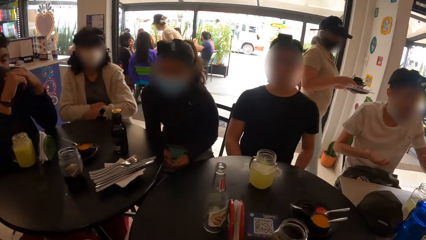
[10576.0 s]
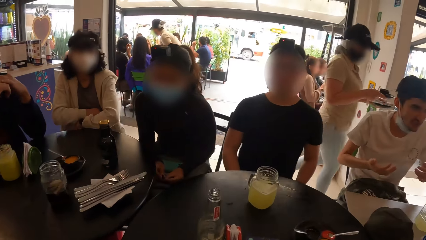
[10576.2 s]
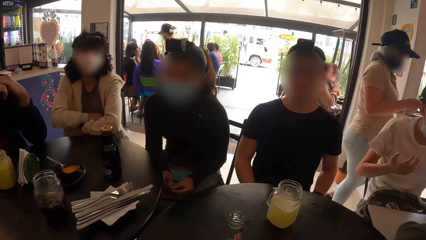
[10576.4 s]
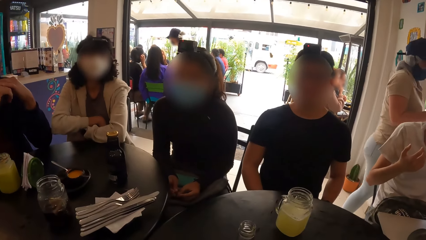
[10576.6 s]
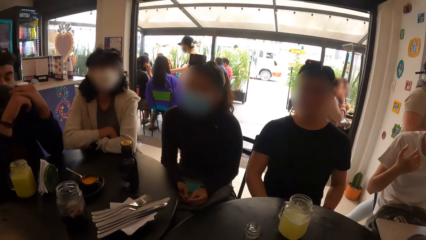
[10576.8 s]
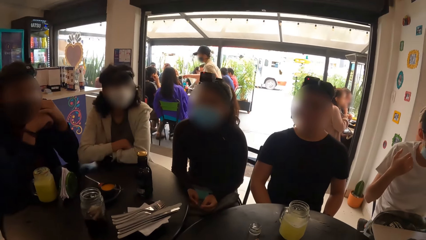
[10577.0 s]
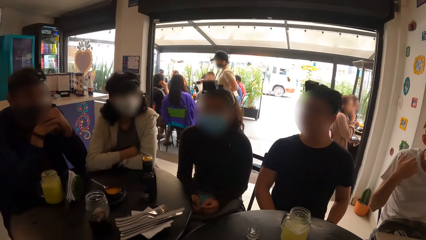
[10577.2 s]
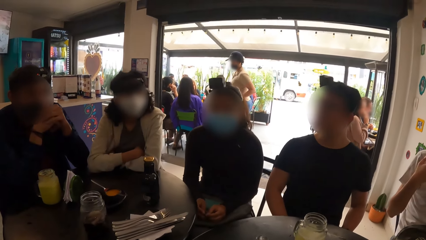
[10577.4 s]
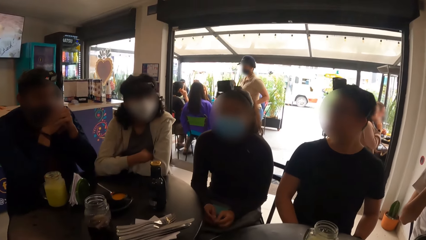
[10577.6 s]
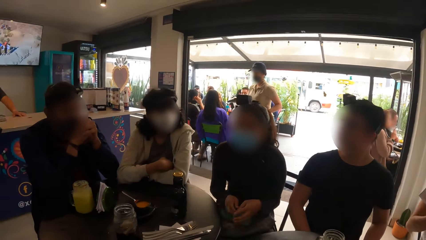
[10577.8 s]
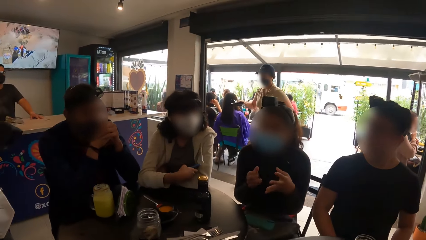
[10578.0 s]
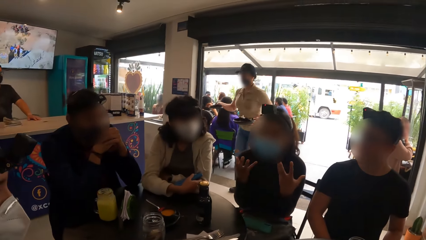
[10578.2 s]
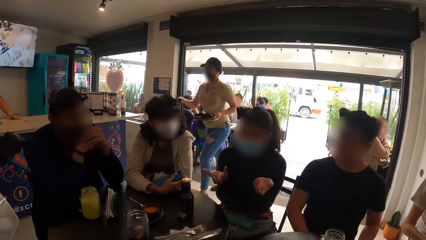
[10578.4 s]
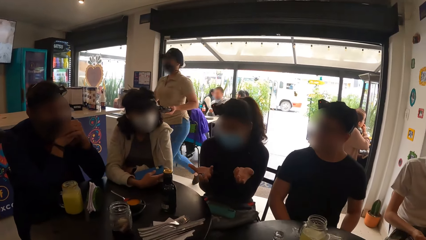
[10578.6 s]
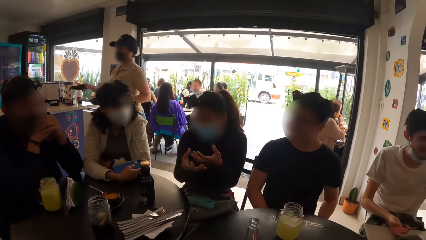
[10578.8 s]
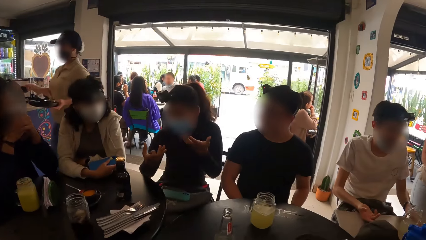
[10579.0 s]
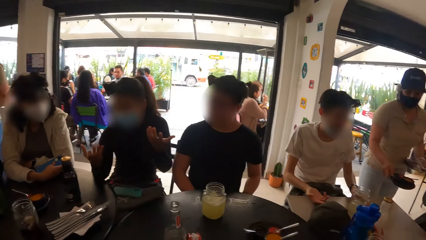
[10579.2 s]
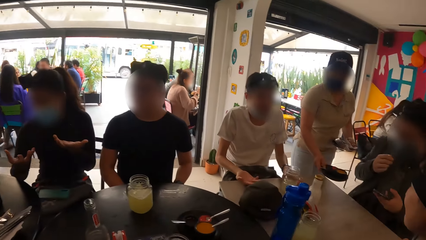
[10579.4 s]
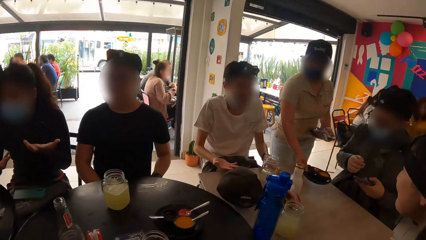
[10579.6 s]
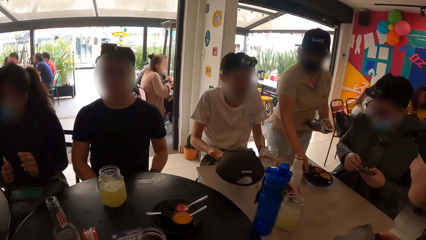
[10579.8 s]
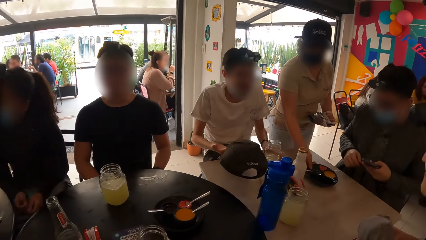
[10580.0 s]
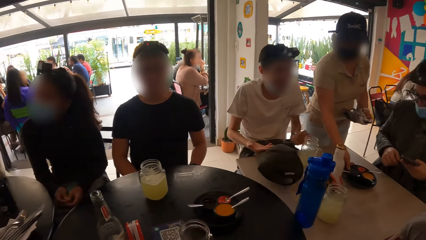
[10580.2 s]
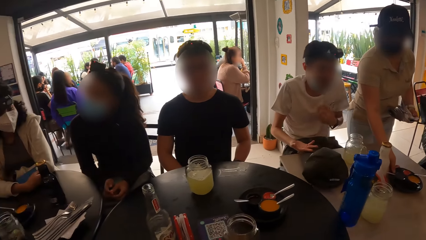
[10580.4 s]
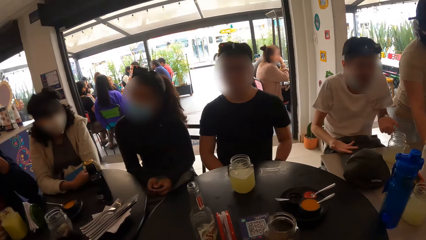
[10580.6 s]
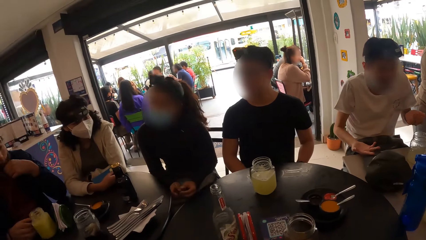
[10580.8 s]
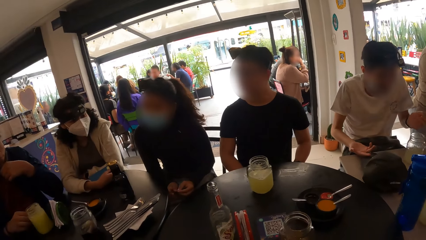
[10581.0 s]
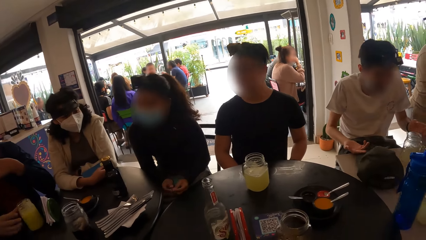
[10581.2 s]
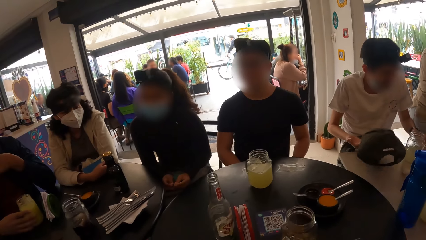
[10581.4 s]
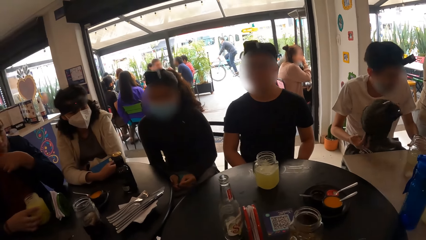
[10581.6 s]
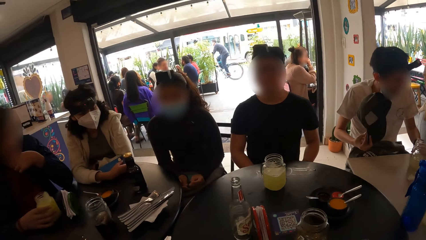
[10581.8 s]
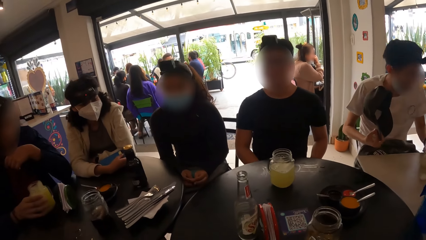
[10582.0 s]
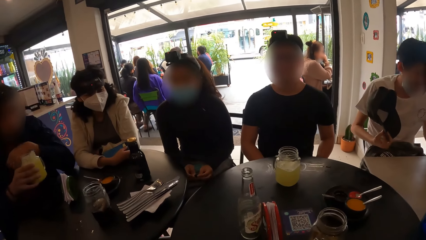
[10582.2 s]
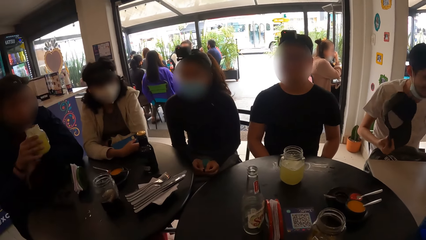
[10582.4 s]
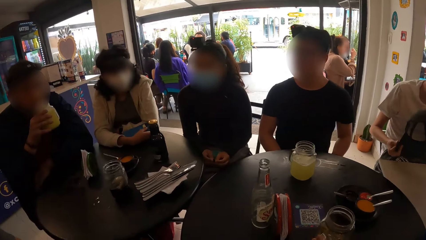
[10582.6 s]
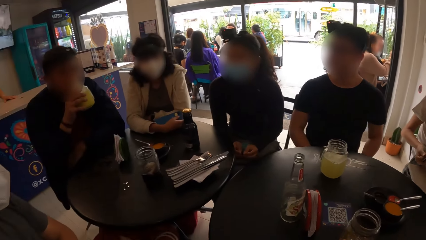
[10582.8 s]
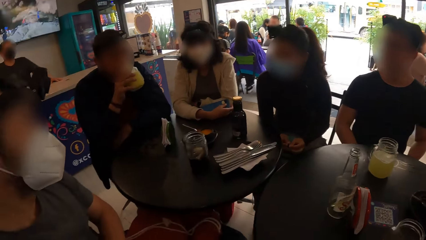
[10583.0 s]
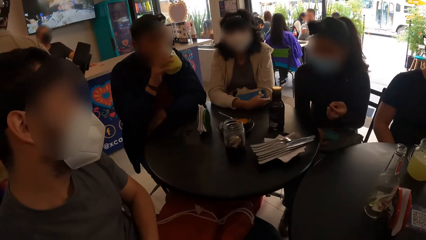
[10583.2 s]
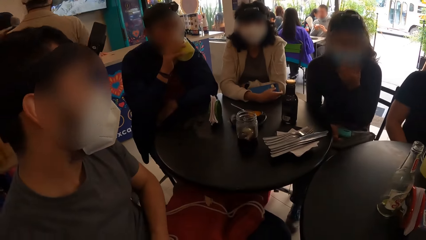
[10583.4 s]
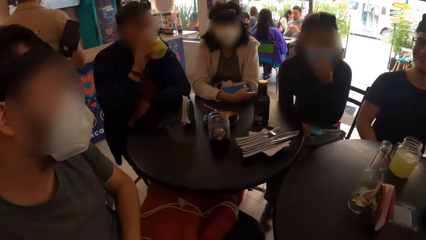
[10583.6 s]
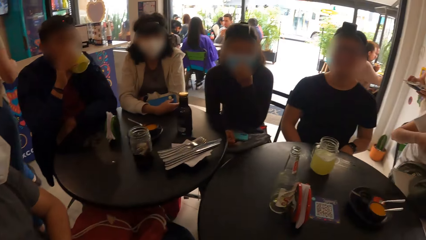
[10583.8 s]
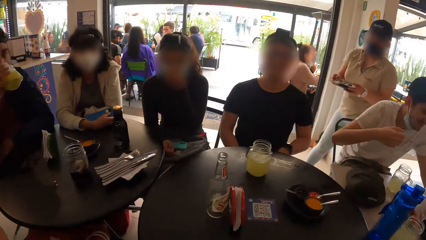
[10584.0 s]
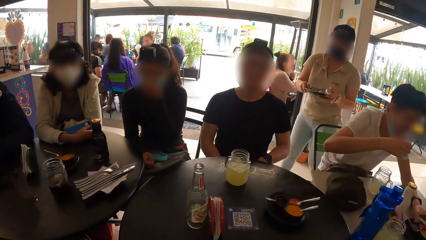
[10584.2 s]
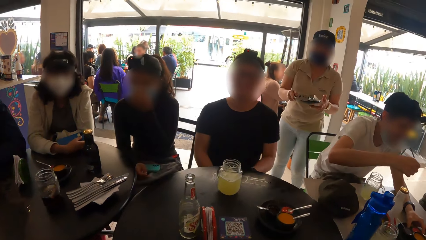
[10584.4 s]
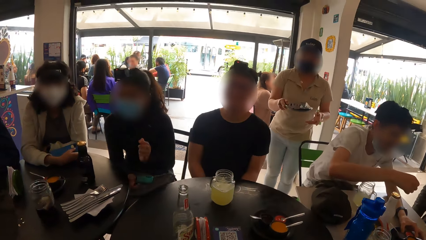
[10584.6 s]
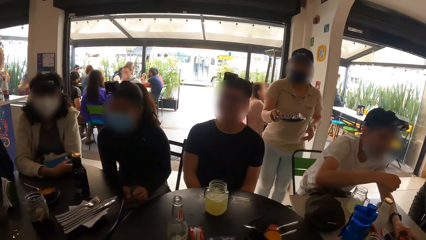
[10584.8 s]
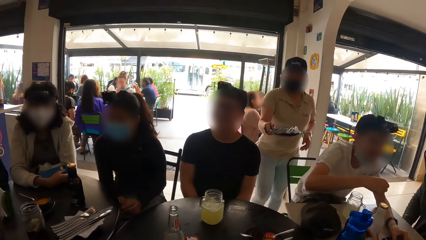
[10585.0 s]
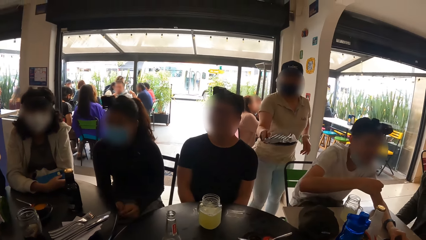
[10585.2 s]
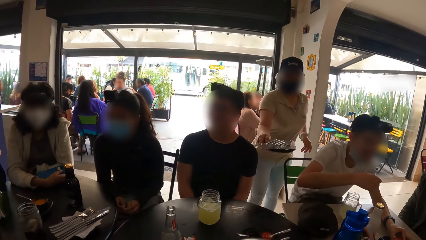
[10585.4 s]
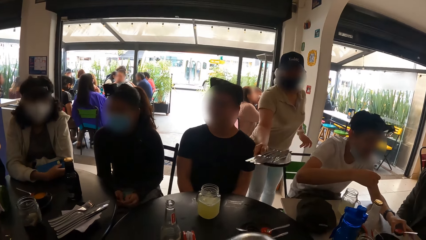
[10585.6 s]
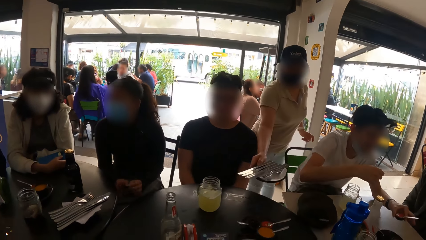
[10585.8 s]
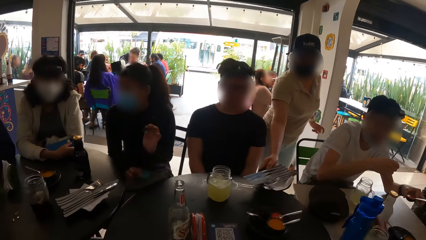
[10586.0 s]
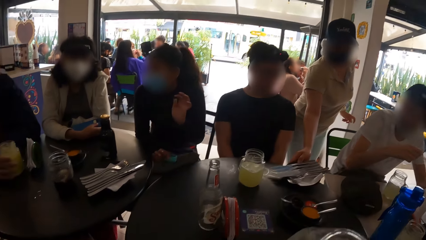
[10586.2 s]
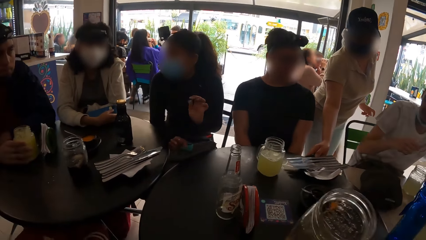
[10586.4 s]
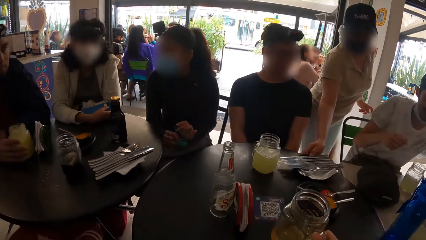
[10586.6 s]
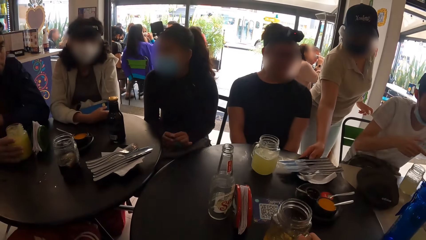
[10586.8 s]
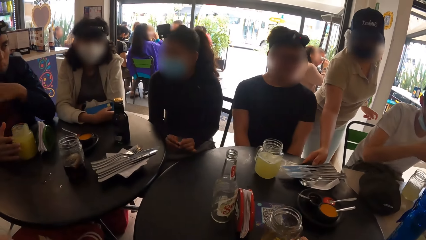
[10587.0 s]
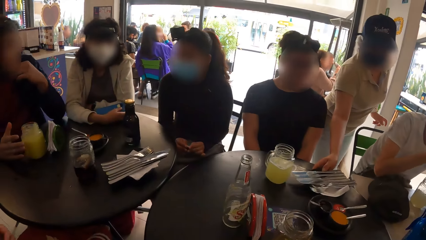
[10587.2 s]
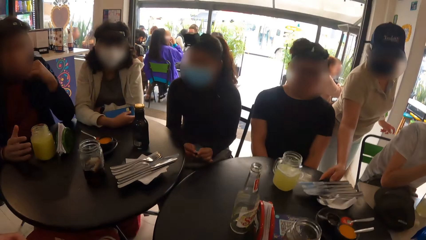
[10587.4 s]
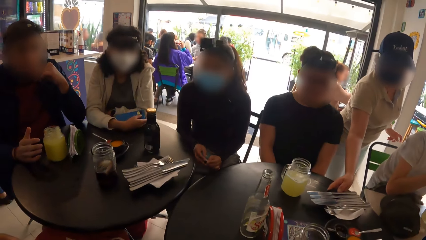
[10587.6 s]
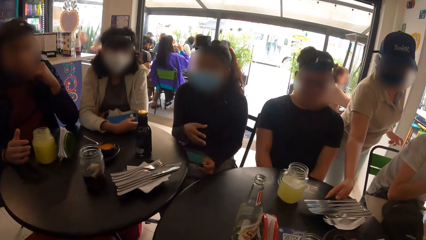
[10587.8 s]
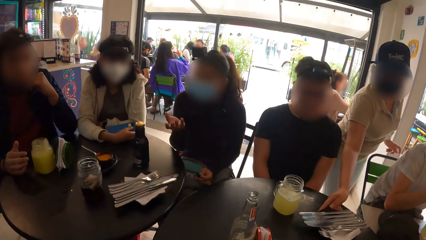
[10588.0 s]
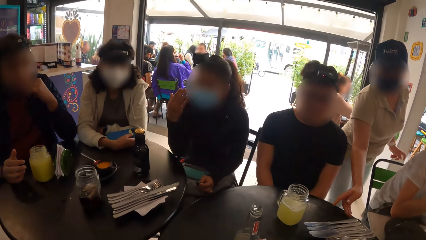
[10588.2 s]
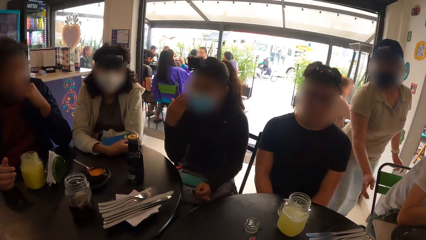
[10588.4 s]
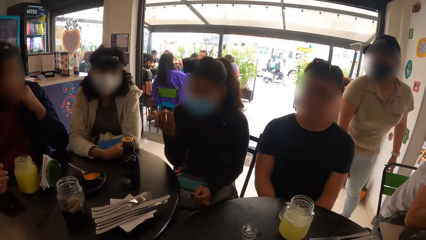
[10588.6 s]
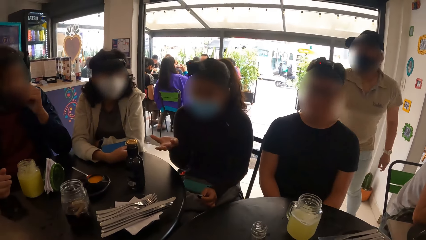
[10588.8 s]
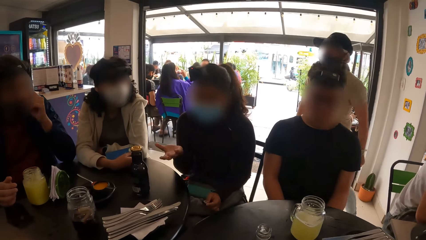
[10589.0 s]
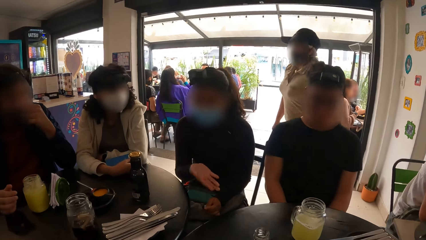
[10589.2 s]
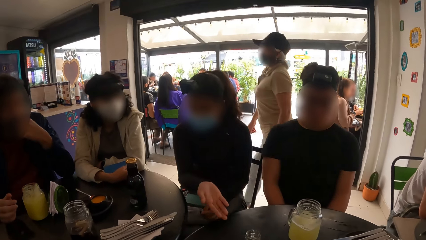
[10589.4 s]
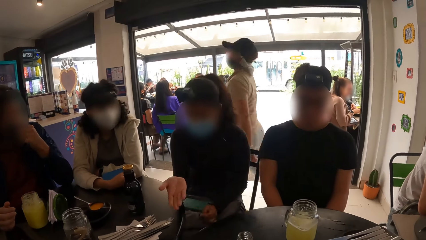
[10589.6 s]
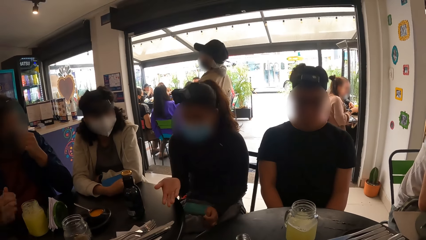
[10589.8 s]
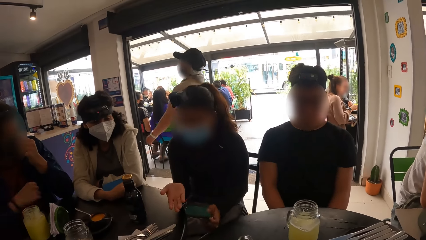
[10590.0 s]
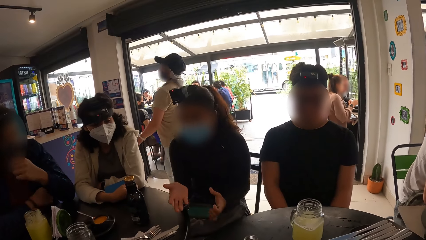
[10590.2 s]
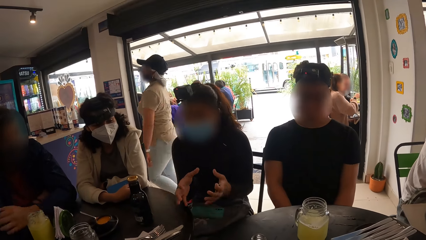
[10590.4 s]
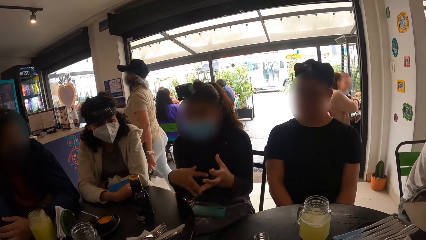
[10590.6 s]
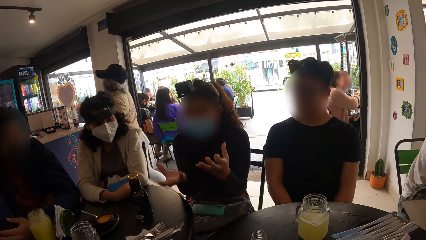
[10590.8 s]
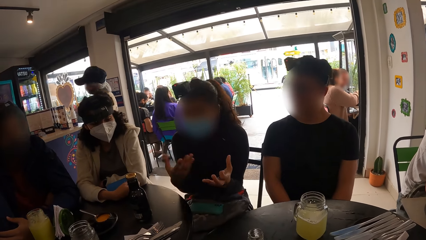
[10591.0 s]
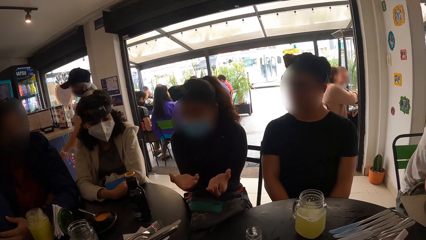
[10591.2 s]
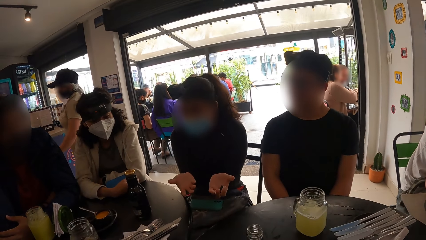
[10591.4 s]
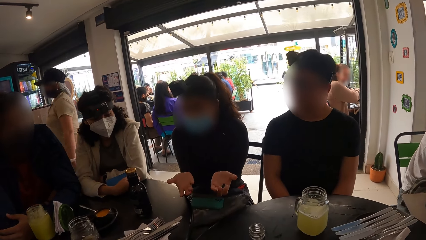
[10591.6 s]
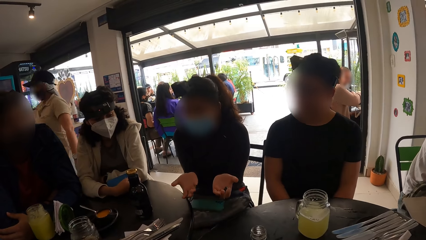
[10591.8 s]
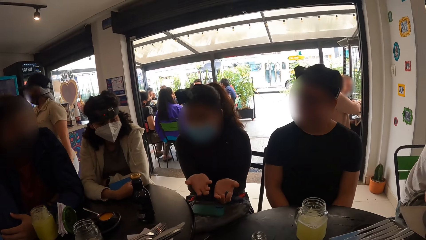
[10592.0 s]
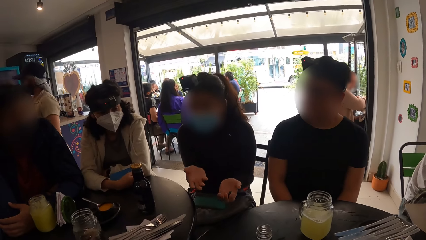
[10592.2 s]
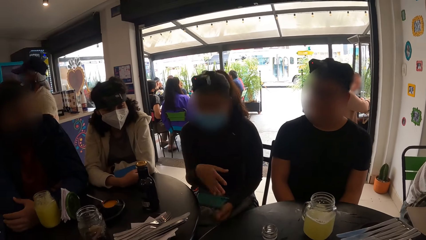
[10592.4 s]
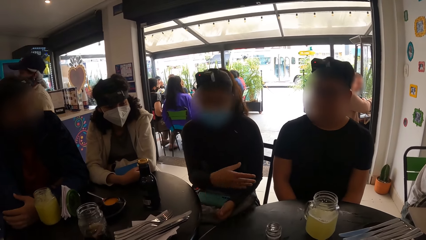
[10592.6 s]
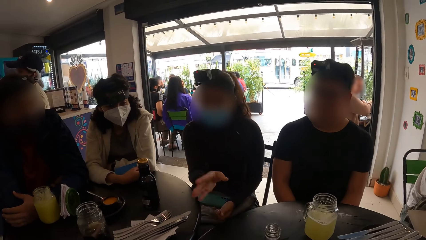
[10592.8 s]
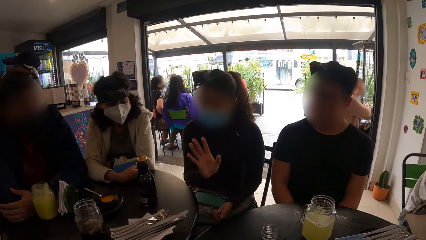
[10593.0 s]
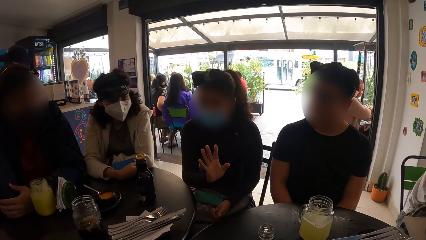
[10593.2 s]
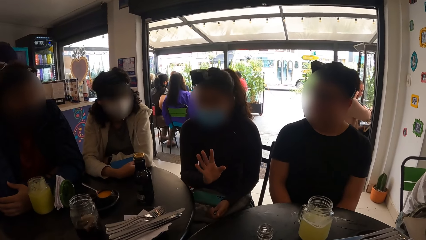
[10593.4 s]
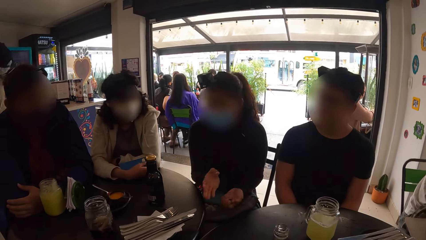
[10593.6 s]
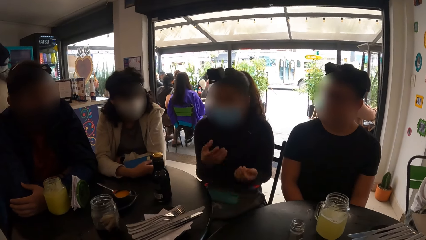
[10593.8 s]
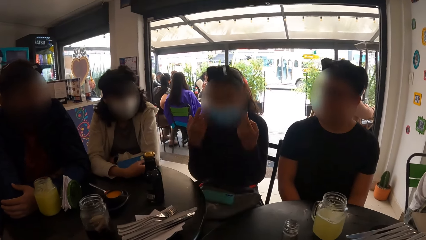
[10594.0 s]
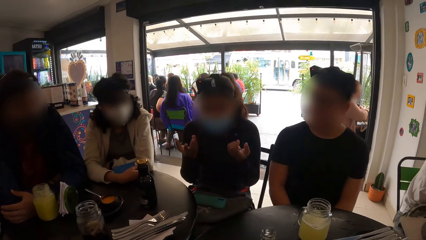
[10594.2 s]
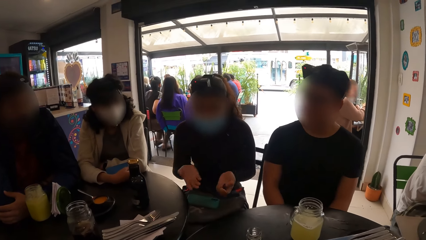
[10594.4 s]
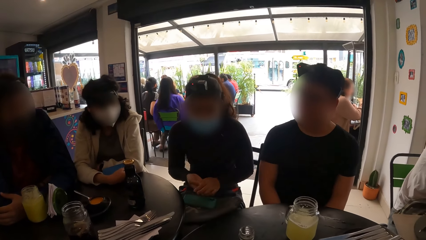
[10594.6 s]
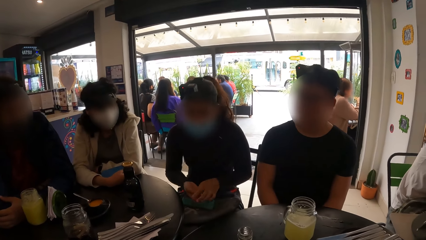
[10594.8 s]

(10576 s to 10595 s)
A waiter walks. A woman moves hands. Another waiter serves food. A man puts a cape on the table. Another man holds the glass mug on the table with his right hand and drinks the pineapple juice from the glass mug in his right hand. The camera wearer picks up a glass mug from the table with his right hand. He looks around. The other waiter puts a tray on the table. The camera wearer drops the glass mug from his right hand to the table. The other man touches his face with his left hand. The woman moves hands. The other waiter walks. The woman moves hands.
